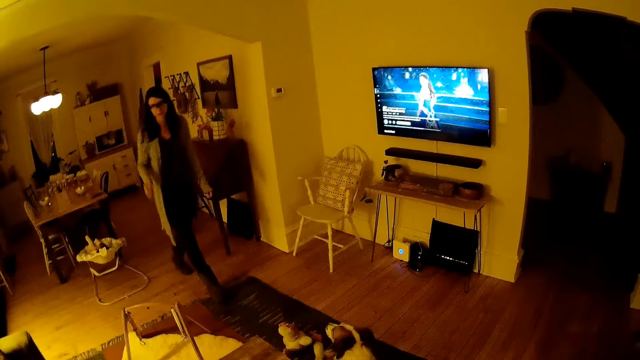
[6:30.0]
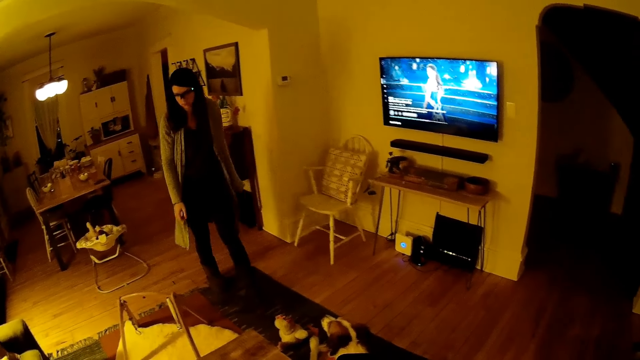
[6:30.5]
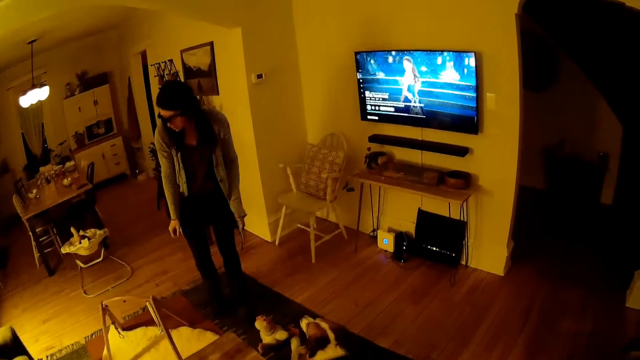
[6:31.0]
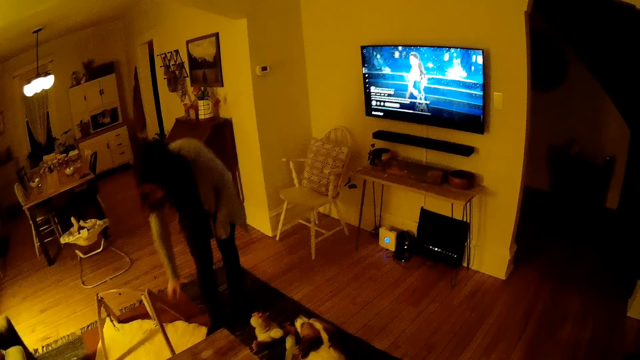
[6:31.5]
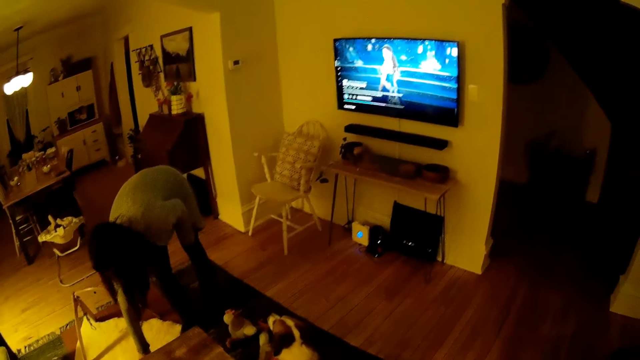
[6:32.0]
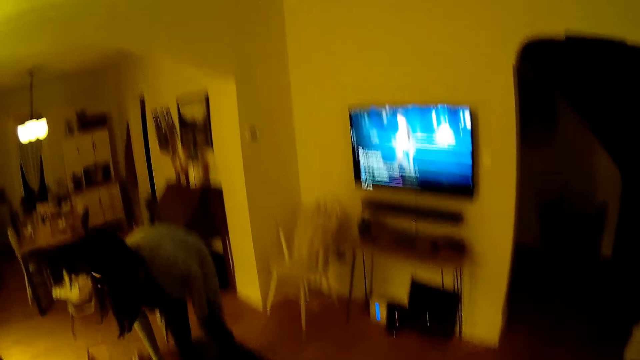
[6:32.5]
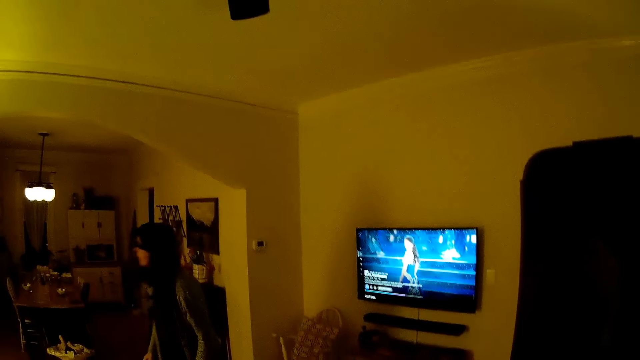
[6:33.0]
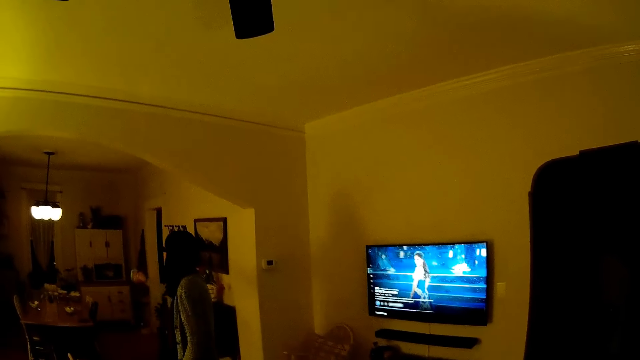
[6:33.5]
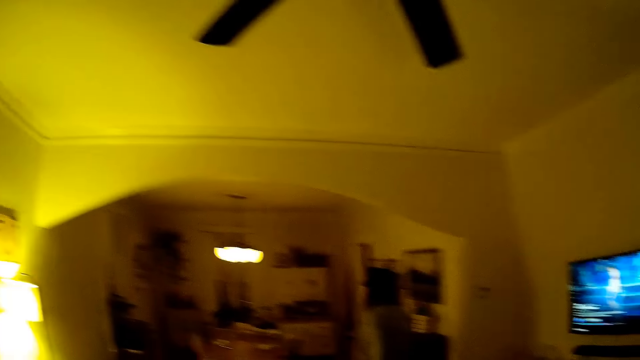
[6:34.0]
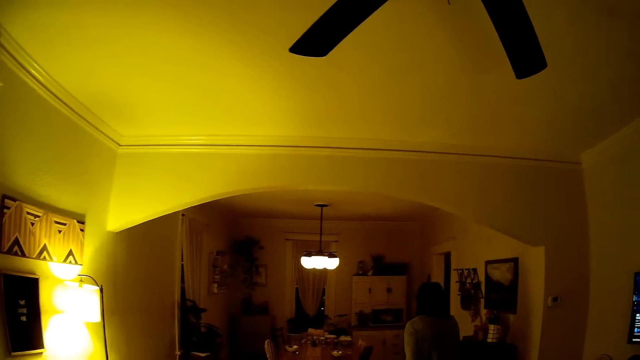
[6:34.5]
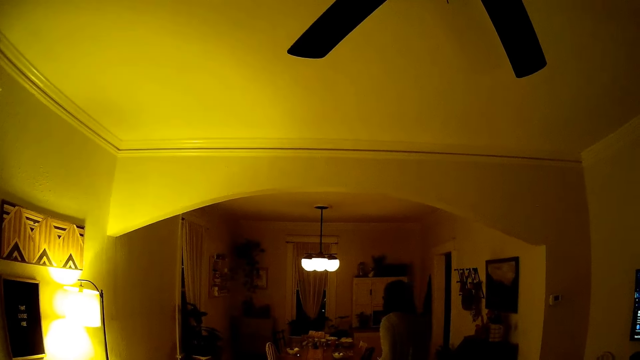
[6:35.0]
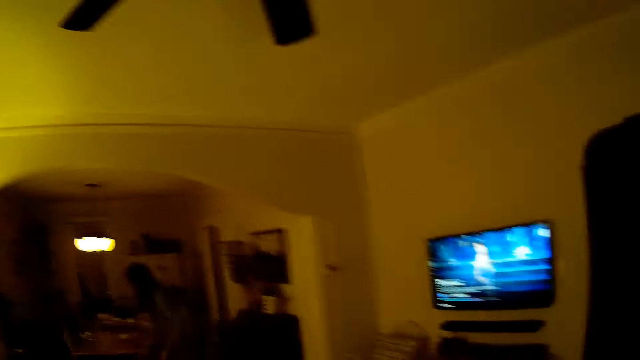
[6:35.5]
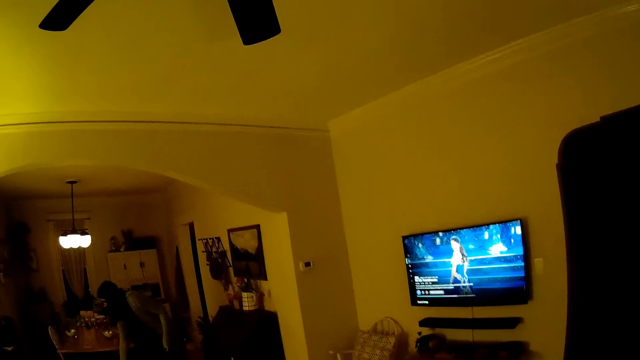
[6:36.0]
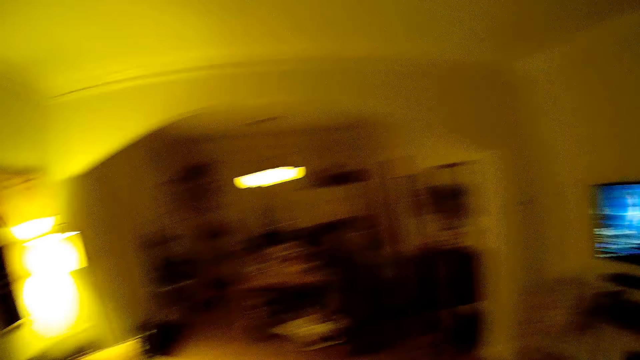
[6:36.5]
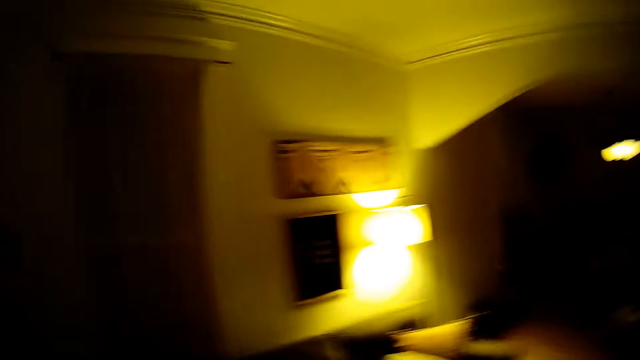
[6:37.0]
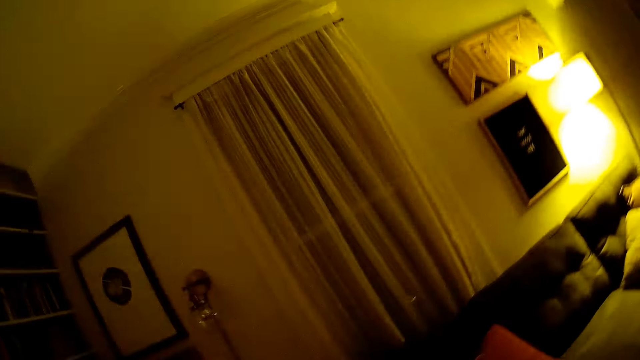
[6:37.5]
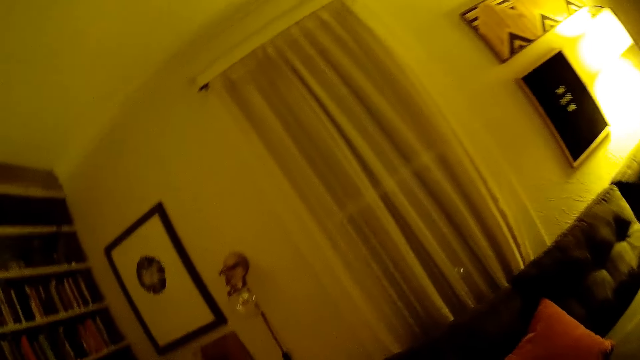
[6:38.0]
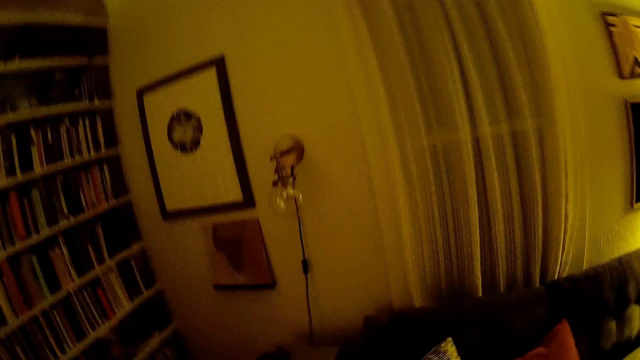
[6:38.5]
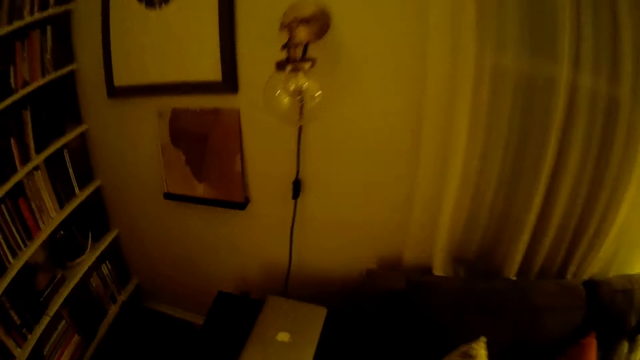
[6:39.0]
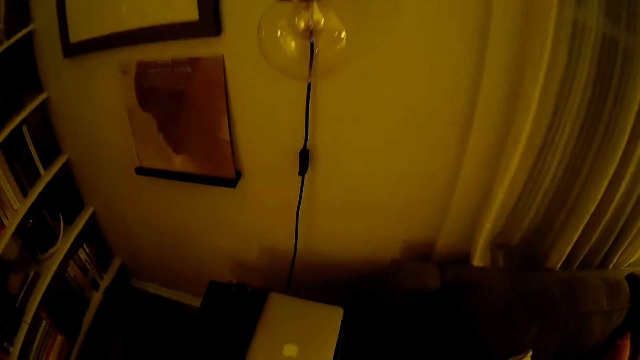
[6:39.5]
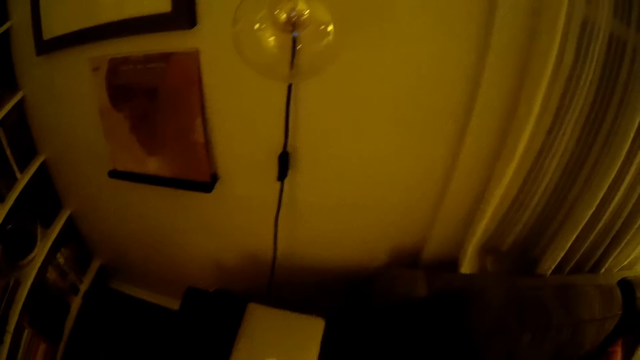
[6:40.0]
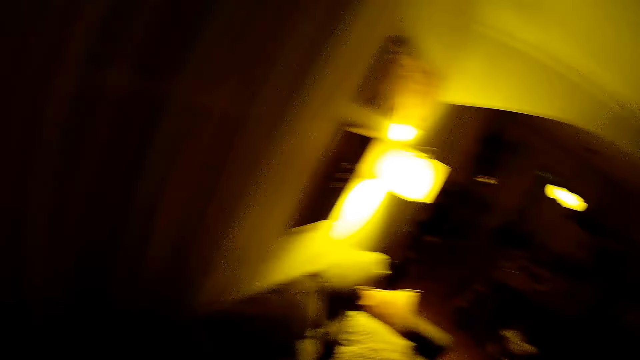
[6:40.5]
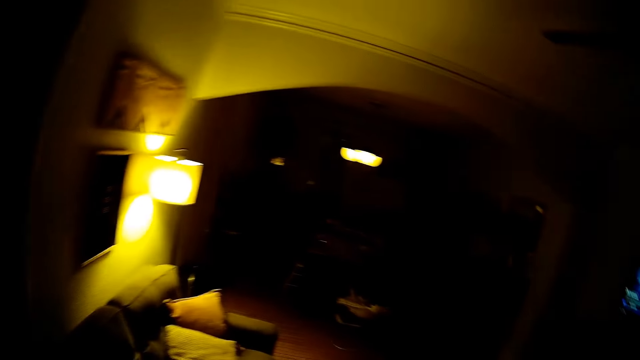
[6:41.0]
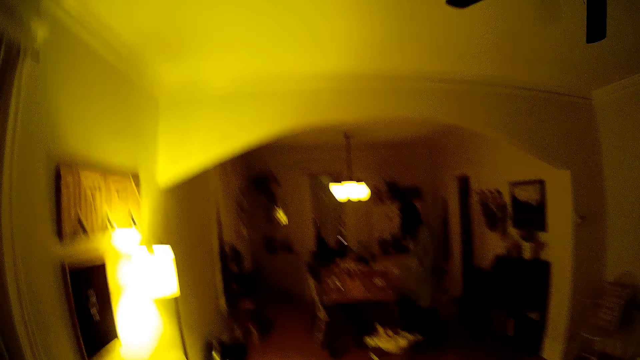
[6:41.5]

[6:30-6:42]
The woman picks up a cup on the ground in the living room with her right hand. The woman drops the cup in her right hand into a basket in the dining room.

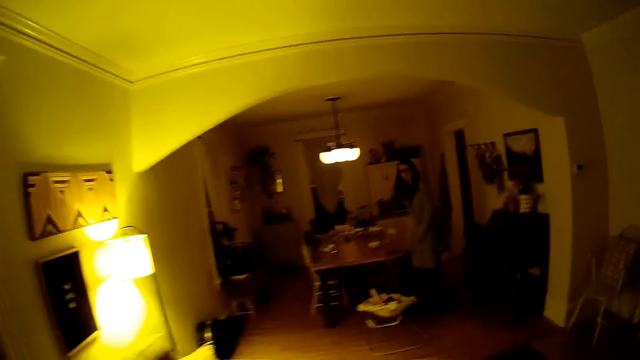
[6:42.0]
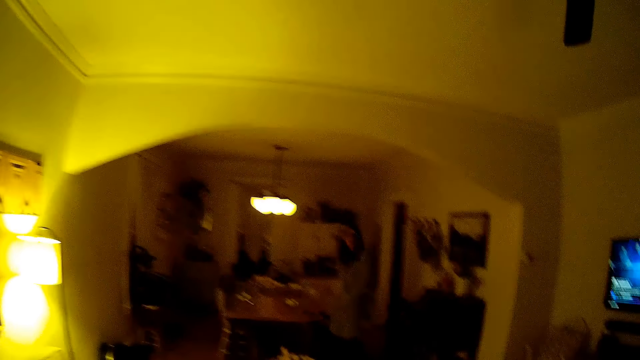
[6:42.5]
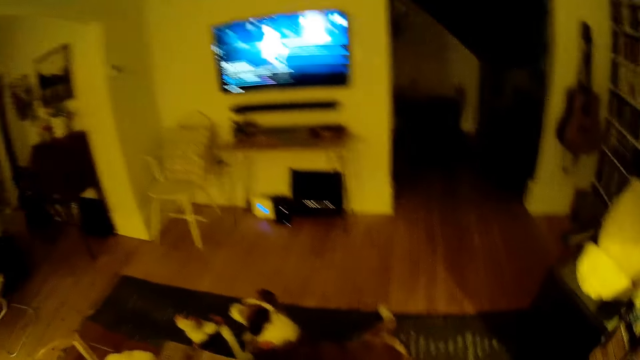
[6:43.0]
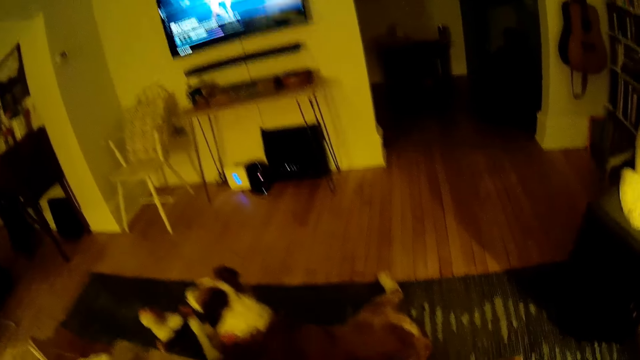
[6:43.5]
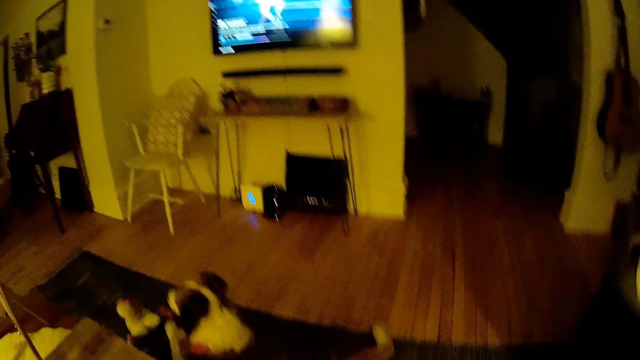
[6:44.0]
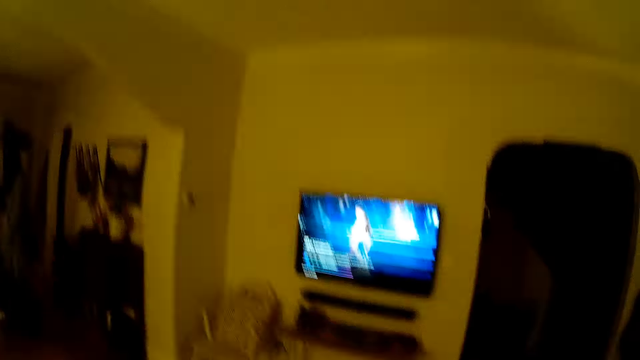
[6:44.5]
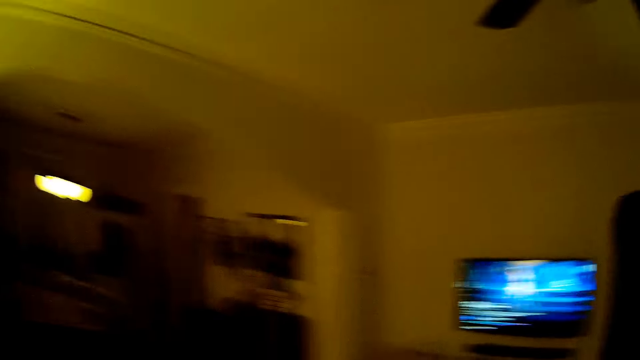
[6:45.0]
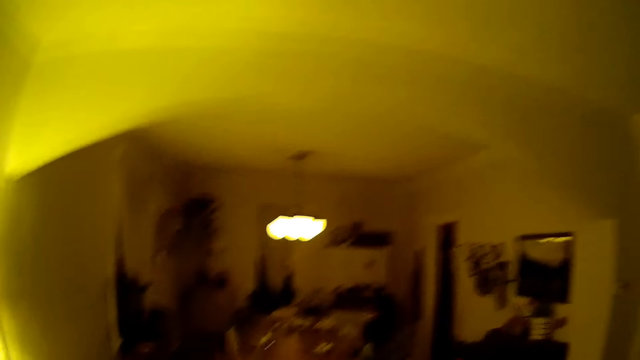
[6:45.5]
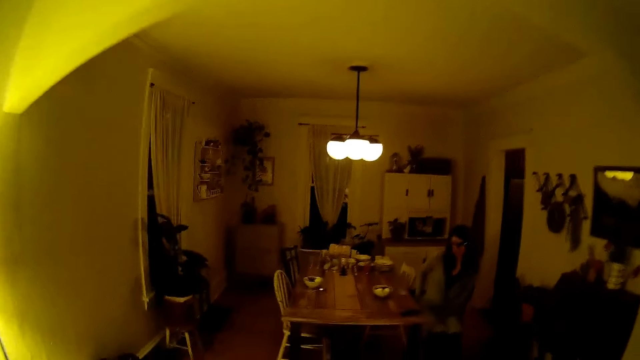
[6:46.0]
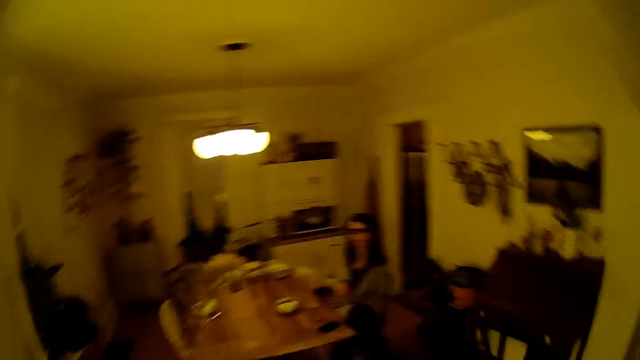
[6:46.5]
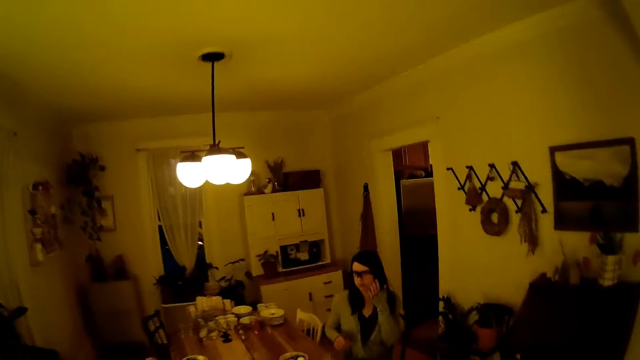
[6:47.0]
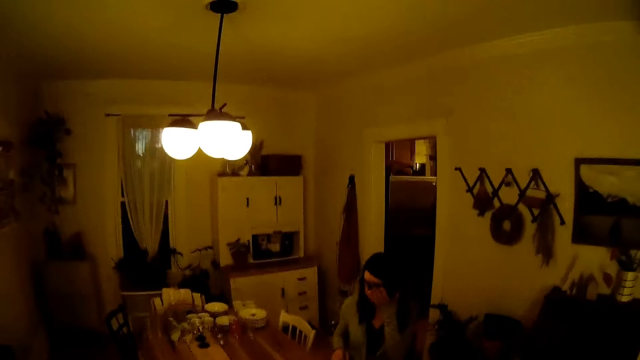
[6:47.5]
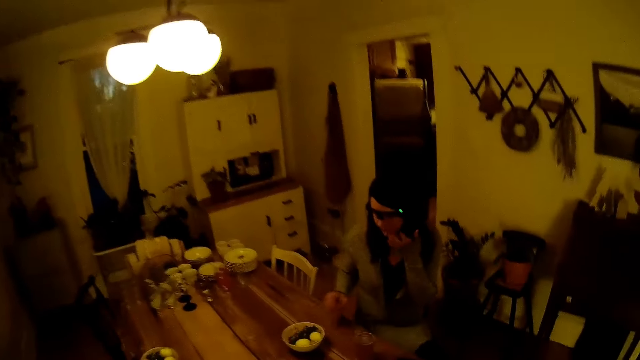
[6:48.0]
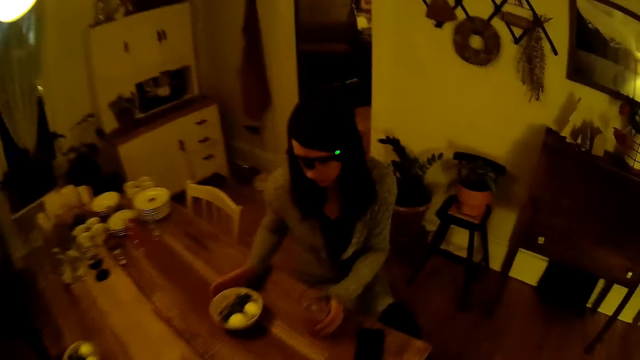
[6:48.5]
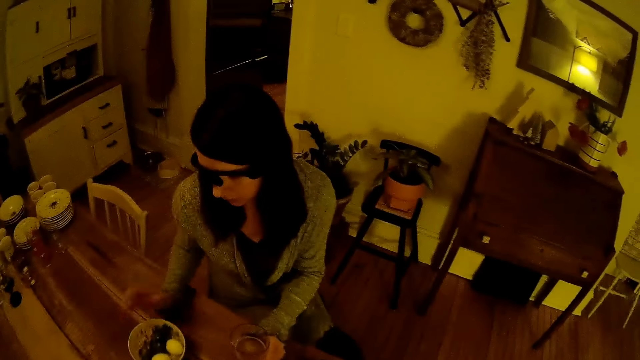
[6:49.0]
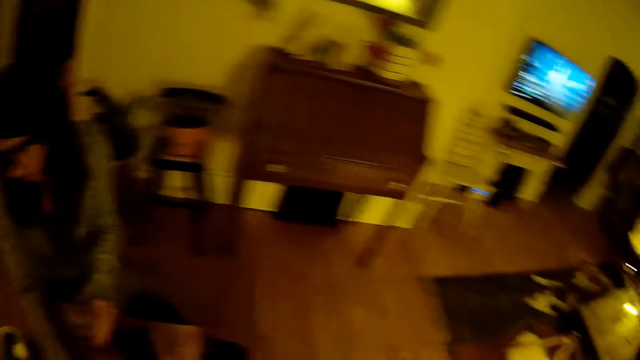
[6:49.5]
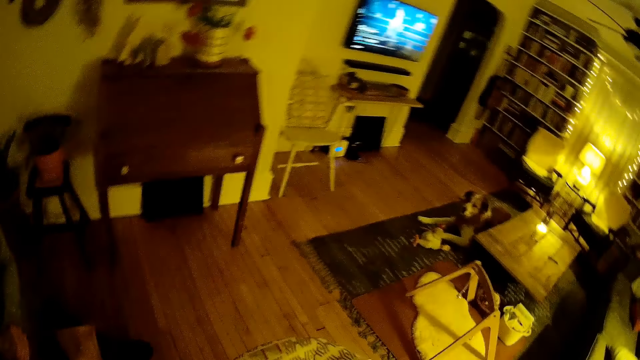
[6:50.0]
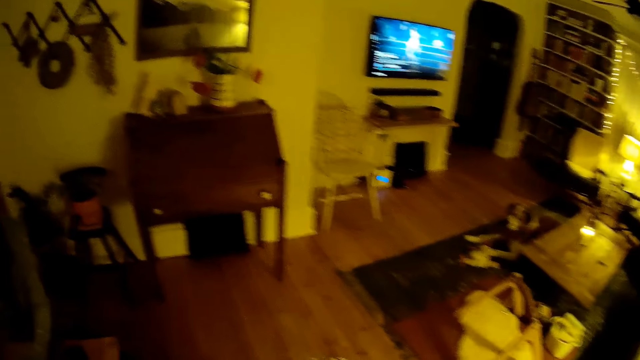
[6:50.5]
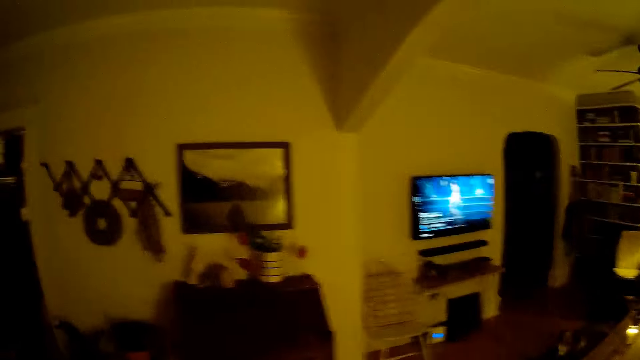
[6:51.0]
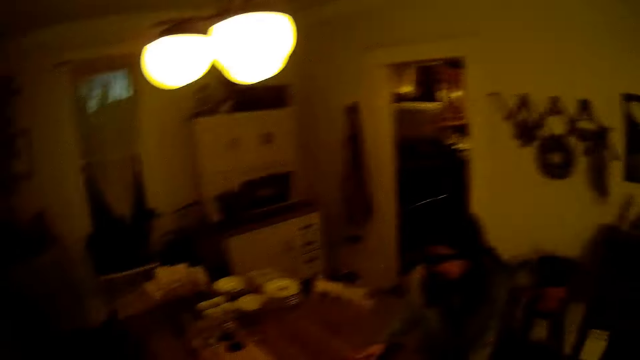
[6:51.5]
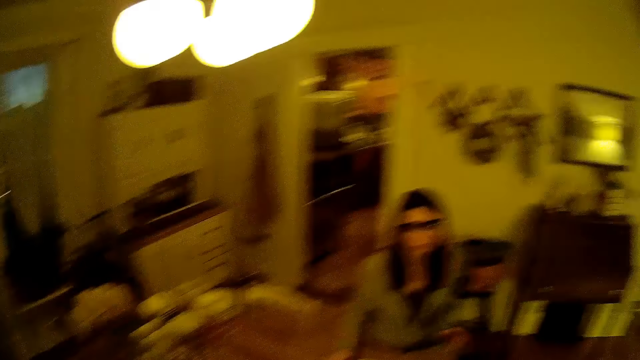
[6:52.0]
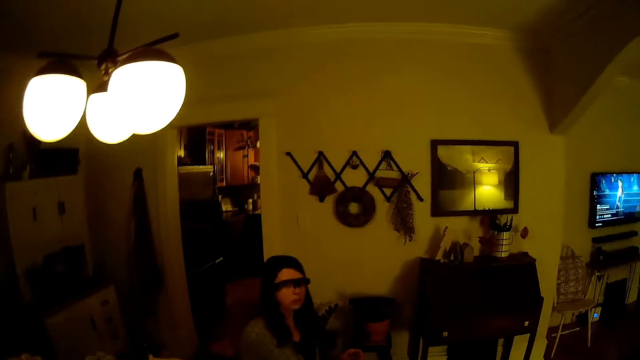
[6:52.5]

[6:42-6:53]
The woman sits on a dining chair in the dining room. The woman scratches the face. The woman touches the dish in front of her with both hands.
